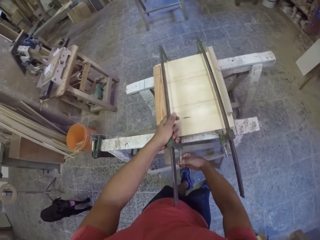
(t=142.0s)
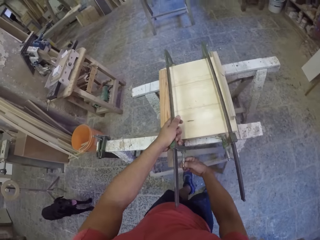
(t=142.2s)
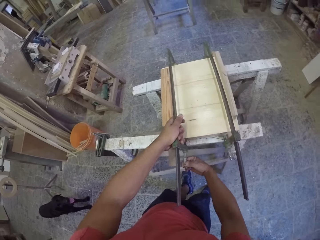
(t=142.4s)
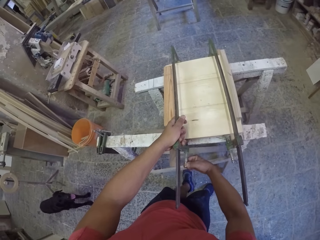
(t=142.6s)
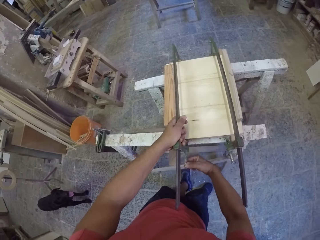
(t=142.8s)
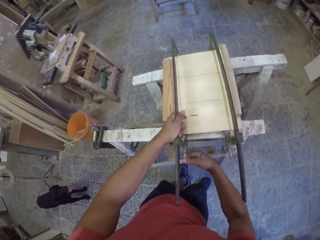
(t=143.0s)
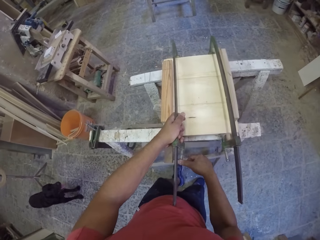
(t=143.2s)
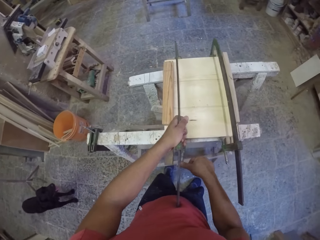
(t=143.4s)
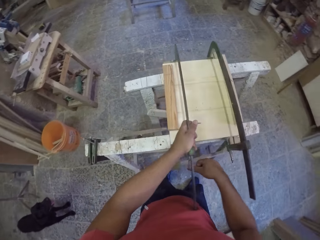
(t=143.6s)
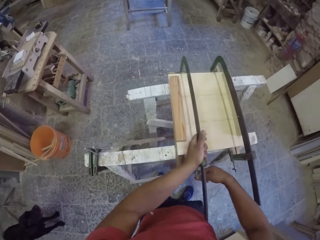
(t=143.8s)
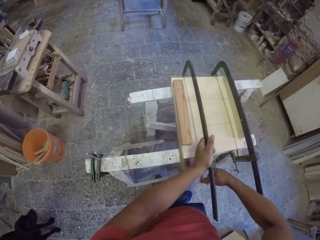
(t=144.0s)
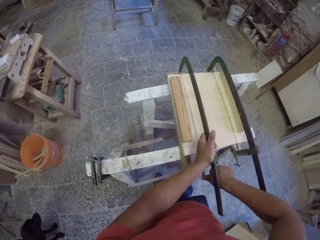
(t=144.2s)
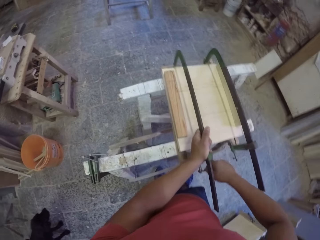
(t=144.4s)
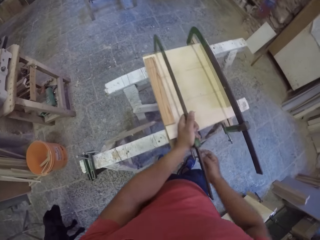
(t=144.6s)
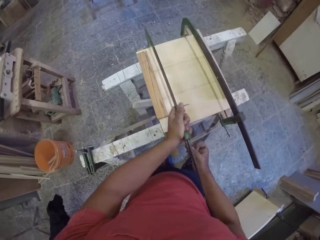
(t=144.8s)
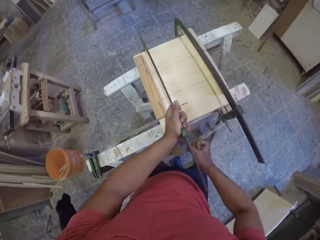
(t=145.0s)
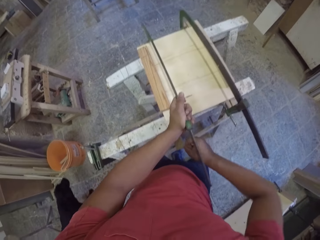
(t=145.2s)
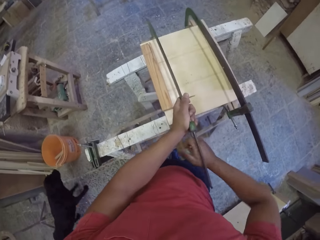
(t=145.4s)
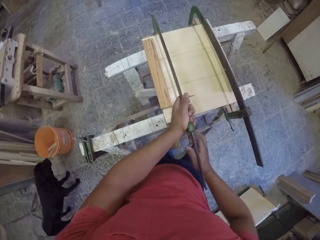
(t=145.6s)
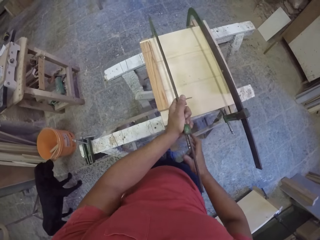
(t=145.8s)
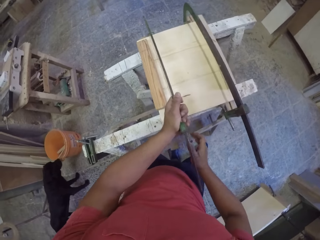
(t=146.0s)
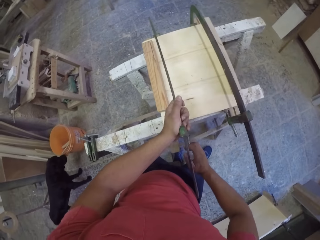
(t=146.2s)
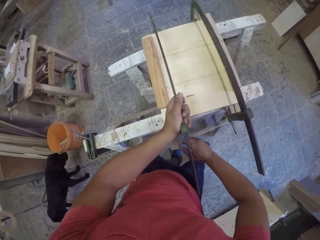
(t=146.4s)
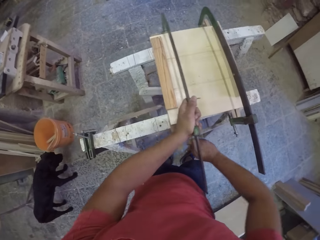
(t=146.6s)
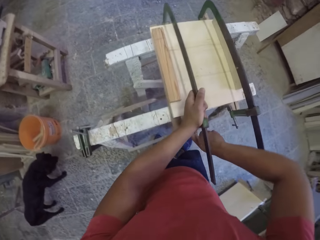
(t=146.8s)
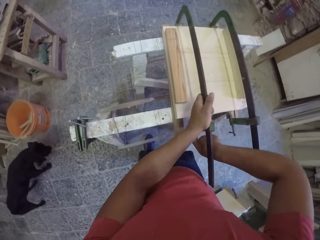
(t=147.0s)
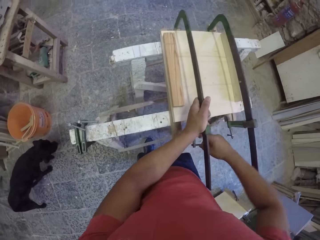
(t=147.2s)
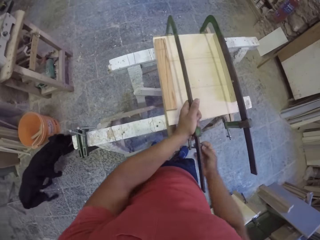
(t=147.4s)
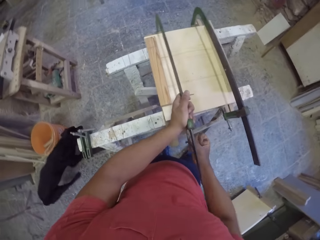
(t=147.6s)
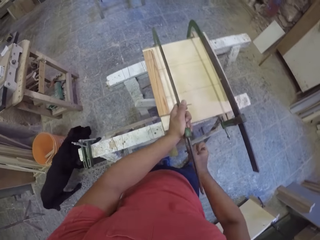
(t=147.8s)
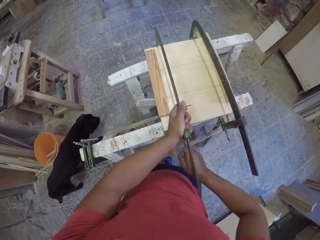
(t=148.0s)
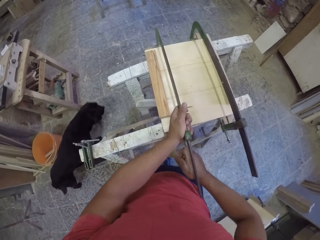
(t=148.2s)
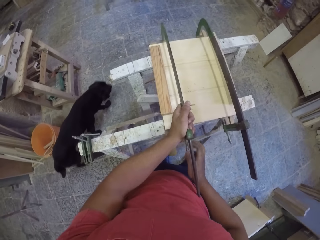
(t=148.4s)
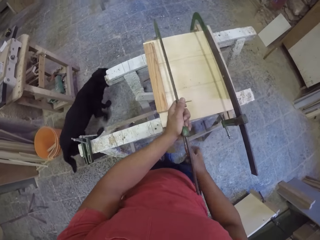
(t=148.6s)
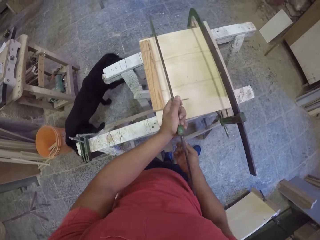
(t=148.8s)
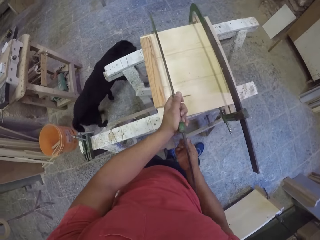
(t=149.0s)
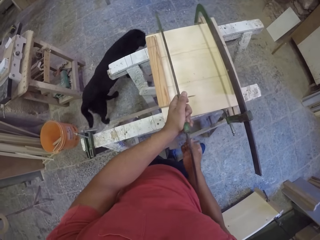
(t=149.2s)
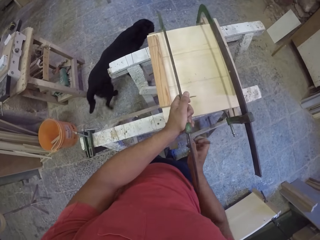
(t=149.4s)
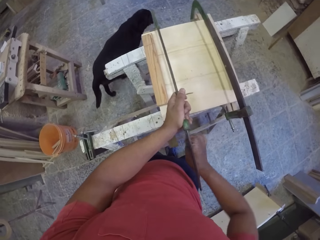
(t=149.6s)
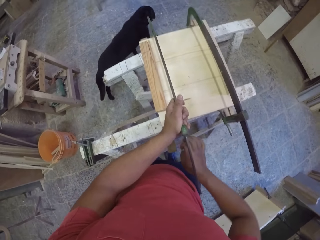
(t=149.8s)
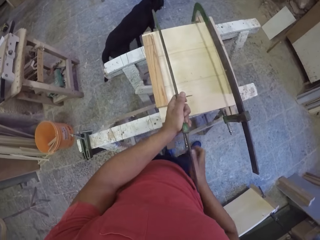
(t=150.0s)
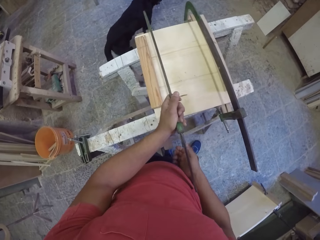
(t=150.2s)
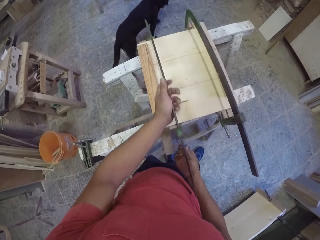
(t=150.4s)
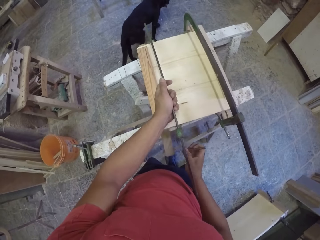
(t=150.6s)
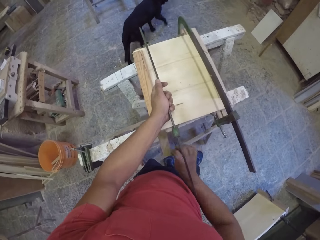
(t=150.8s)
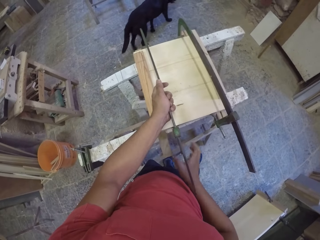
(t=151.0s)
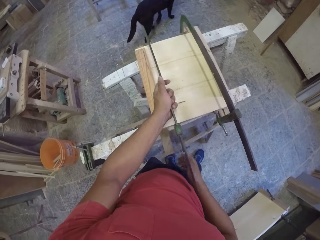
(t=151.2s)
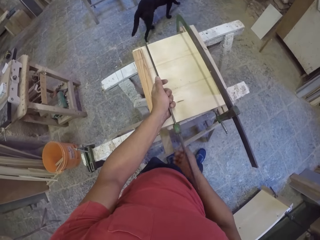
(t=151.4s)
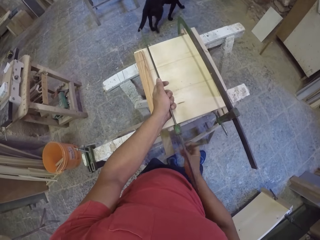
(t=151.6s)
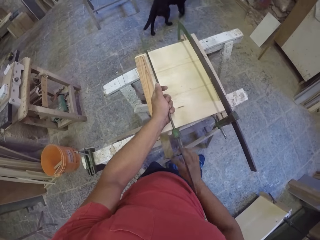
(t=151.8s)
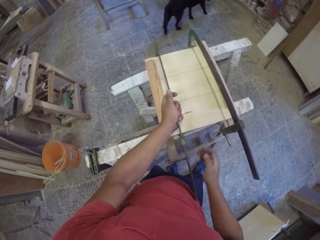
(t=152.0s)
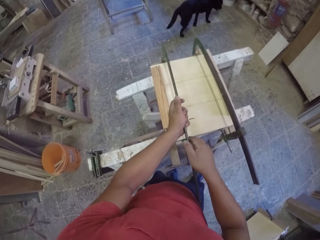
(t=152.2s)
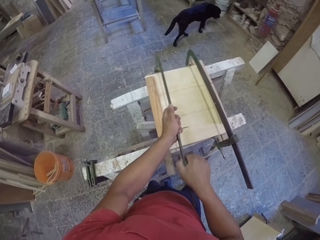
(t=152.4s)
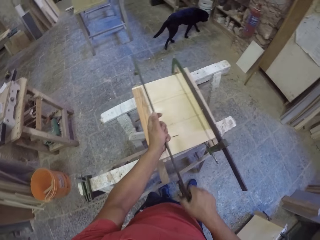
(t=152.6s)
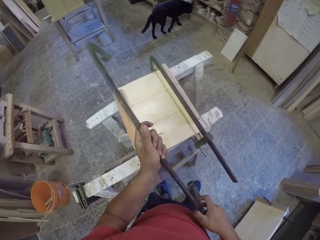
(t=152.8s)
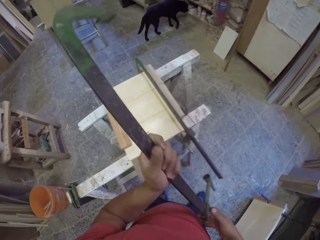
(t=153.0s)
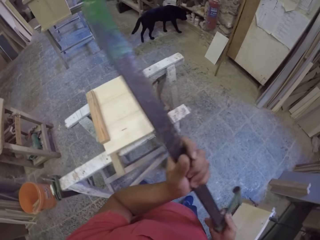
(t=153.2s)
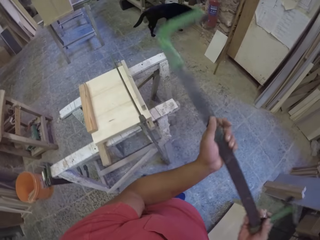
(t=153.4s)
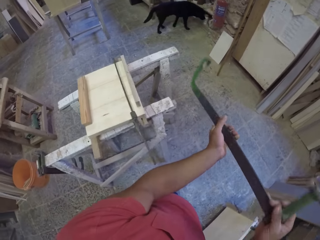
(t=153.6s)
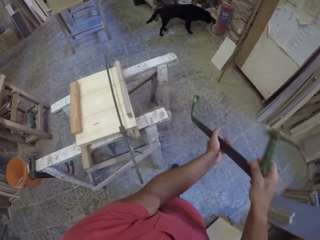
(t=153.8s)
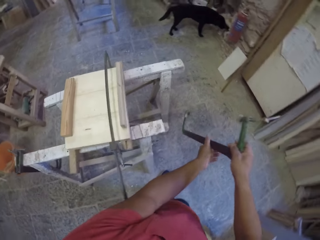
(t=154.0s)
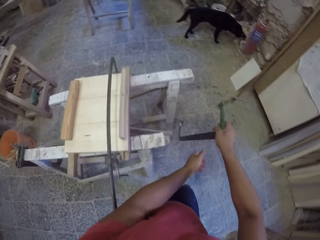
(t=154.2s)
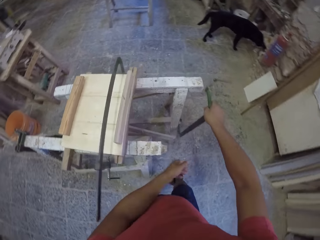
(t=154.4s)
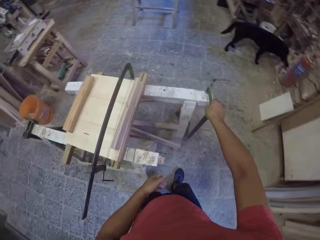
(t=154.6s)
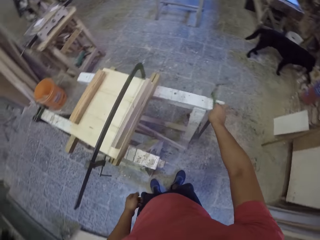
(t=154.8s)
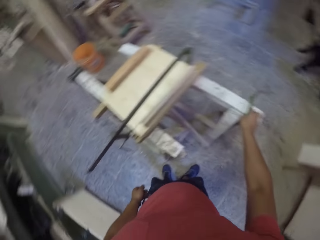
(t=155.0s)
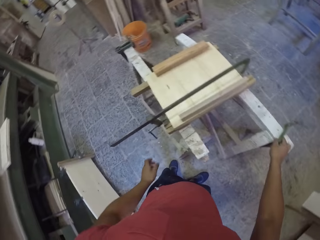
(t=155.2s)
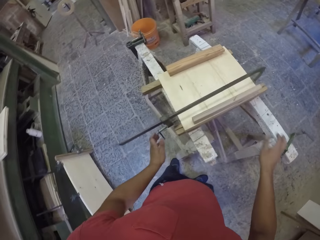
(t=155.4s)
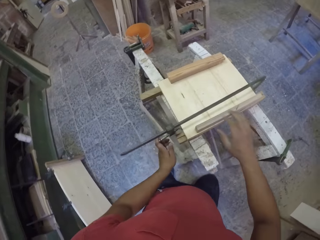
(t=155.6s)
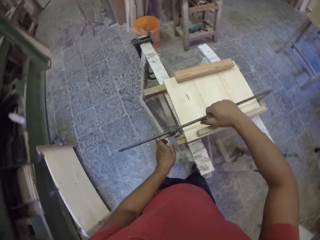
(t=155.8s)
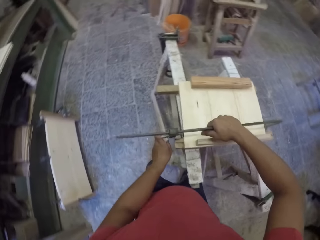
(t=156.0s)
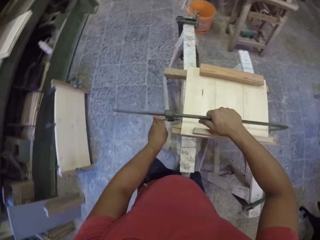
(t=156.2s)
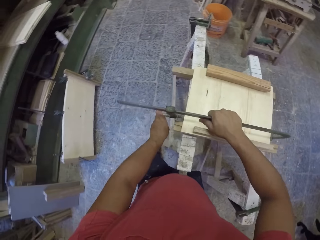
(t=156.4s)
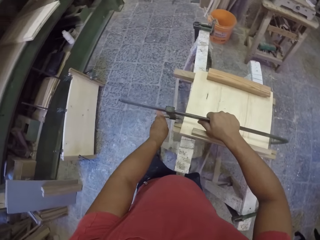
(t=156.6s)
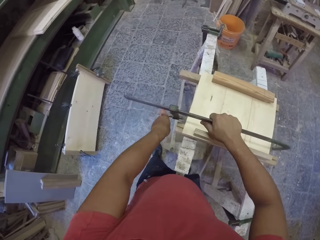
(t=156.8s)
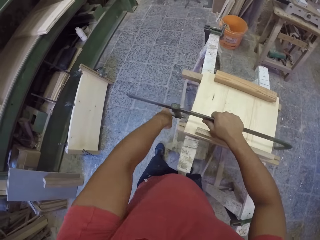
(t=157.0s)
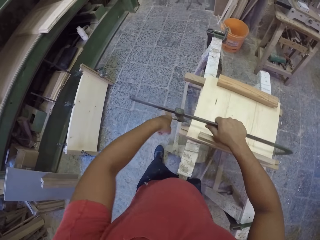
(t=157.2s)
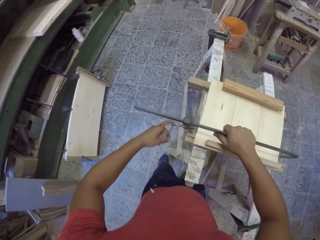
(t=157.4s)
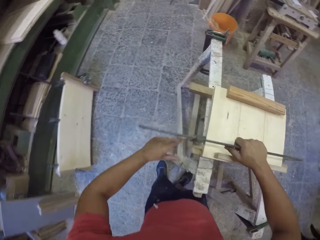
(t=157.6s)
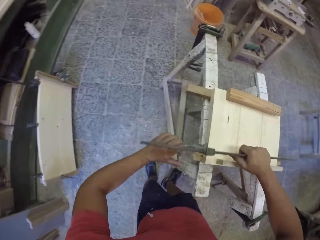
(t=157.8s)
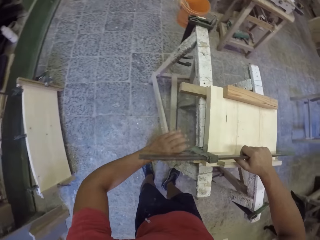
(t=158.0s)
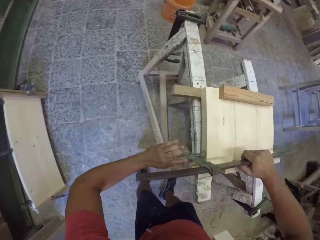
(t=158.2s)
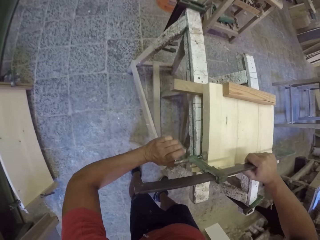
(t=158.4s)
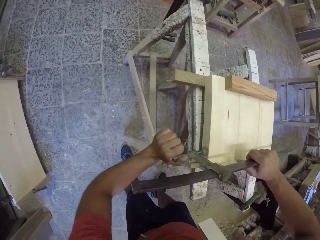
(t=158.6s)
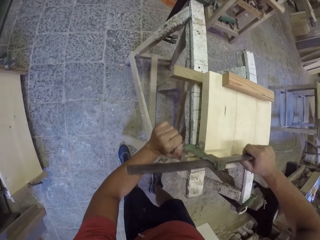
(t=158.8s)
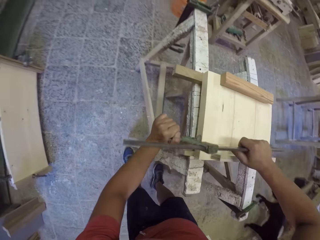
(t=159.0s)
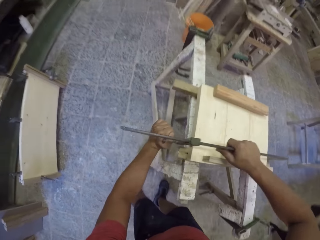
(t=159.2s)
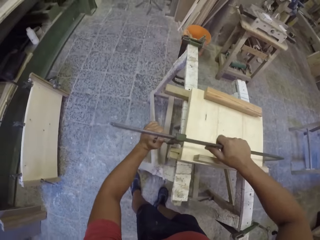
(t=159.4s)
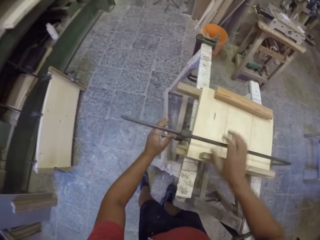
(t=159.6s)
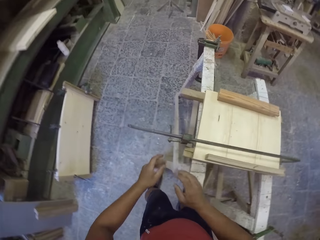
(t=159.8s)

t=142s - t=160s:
The camera wearer opens the bolt of the tool. They loosen the metal. They lift the tool and make a step. They pick up a piece of metal. They put down the metal. They place the tool on a wood. They press the tool. They open the bolt of the tool. They loosen the metal.

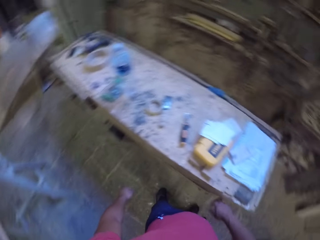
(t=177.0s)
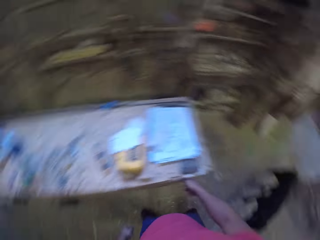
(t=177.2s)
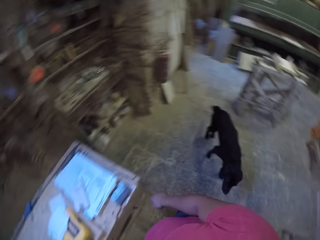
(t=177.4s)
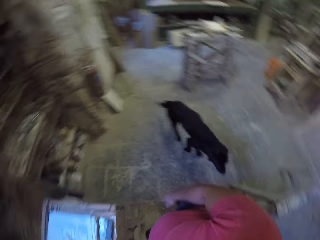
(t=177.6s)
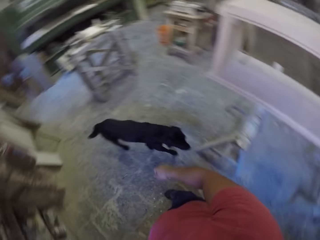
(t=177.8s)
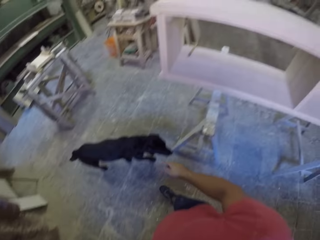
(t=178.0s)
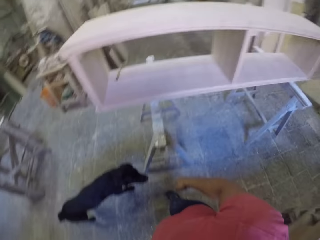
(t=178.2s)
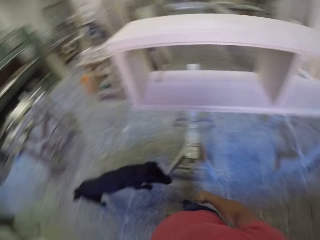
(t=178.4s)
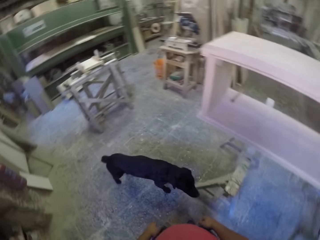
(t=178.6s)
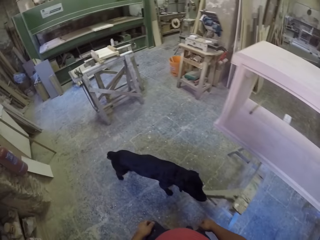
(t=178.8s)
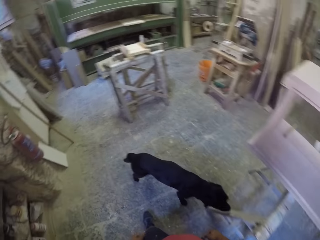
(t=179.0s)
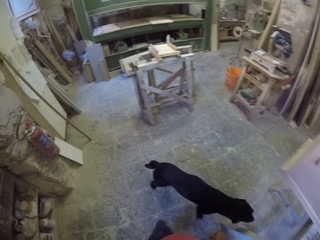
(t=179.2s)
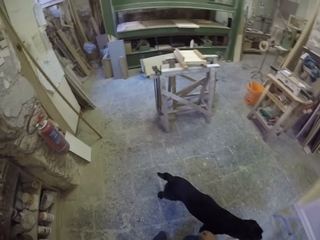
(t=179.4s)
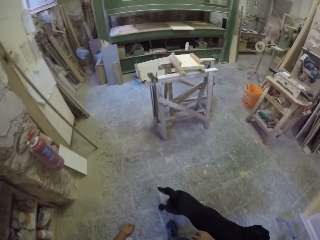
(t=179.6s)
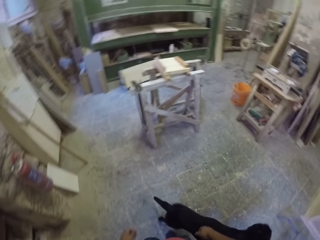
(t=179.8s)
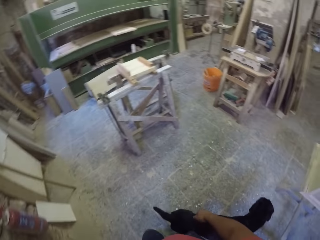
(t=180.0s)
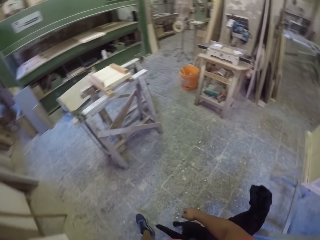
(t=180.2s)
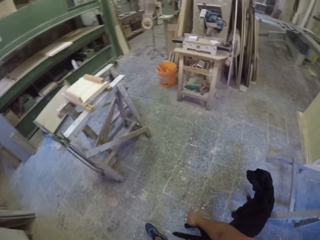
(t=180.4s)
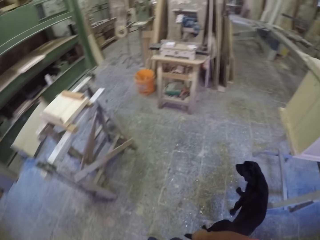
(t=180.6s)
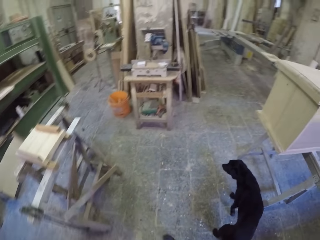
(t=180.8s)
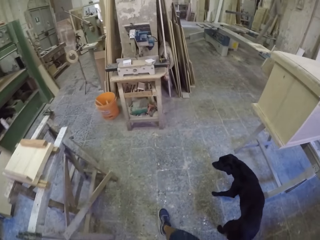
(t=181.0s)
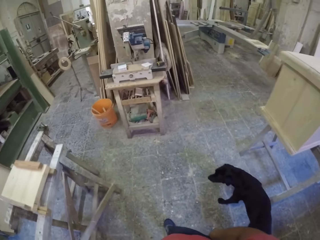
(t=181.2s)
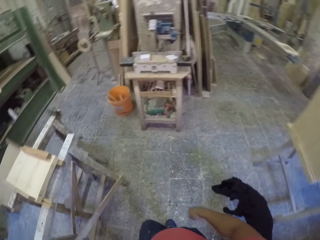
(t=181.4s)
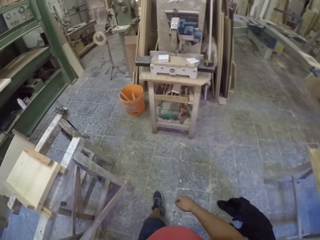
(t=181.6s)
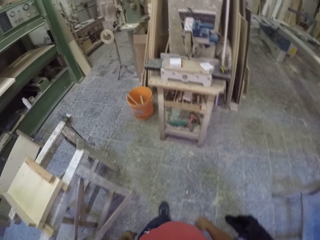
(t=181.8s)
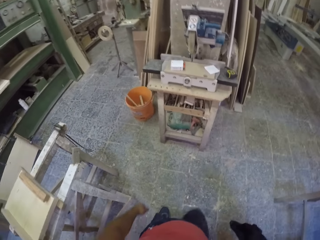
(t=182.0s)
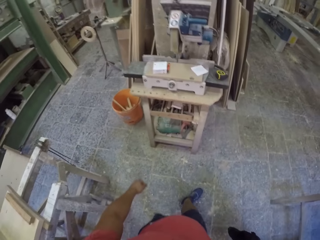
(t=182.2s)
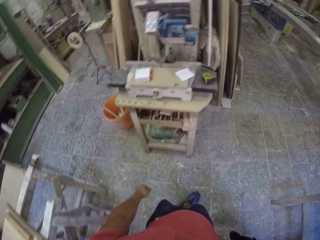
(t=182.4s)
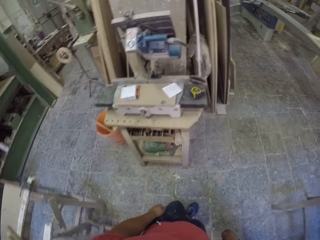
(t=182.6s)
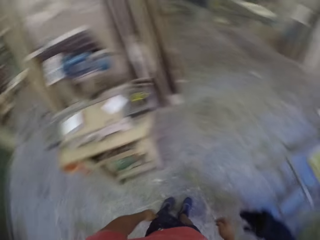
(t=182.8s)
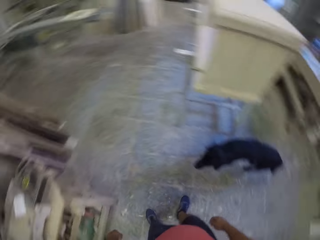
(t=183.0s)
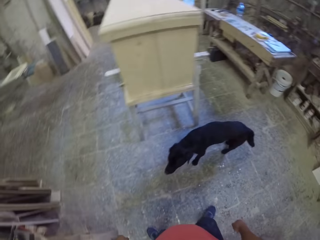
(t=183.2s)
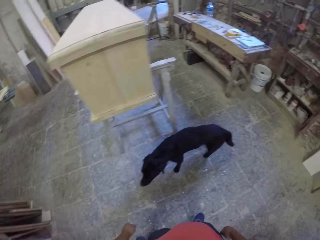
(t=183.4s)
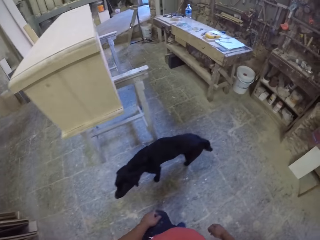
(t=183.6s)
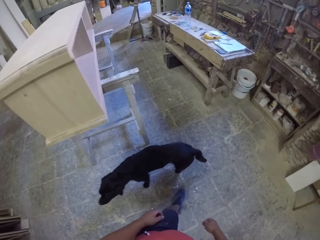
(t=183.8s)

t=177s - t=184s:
The camera wearer looks around and walks around.
